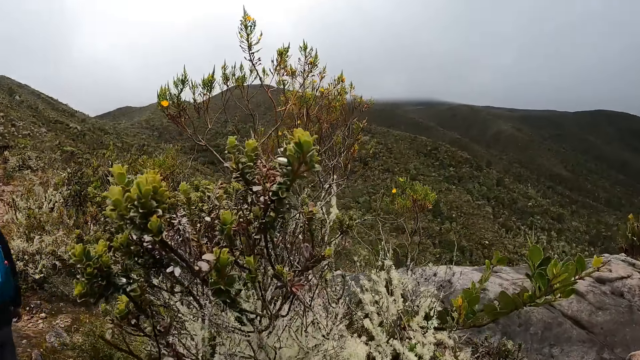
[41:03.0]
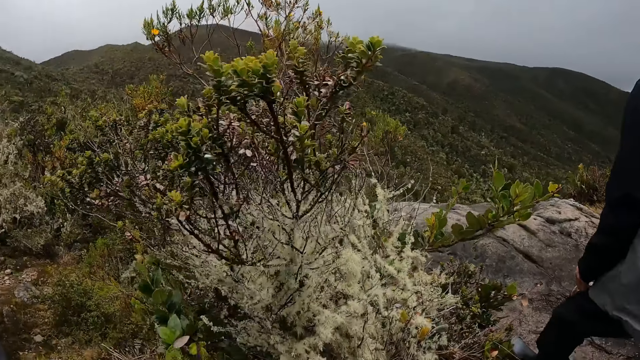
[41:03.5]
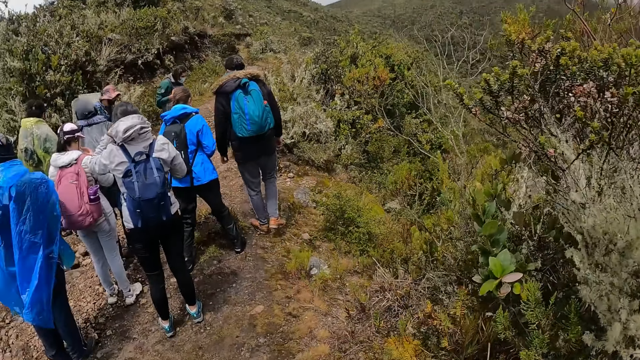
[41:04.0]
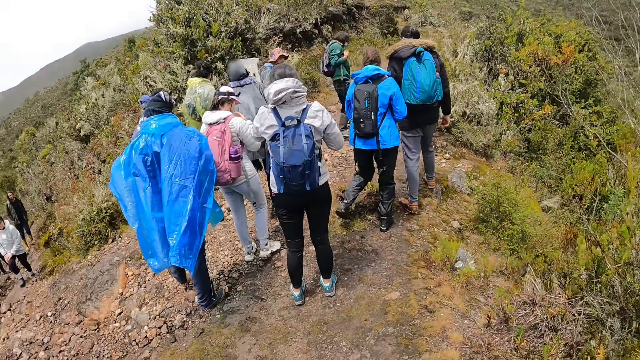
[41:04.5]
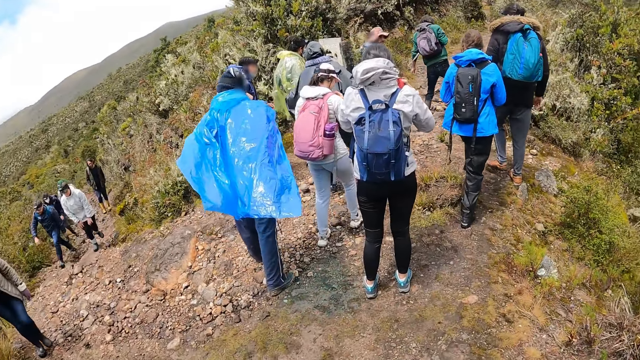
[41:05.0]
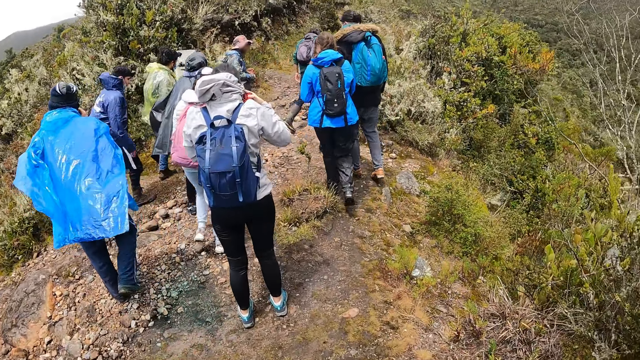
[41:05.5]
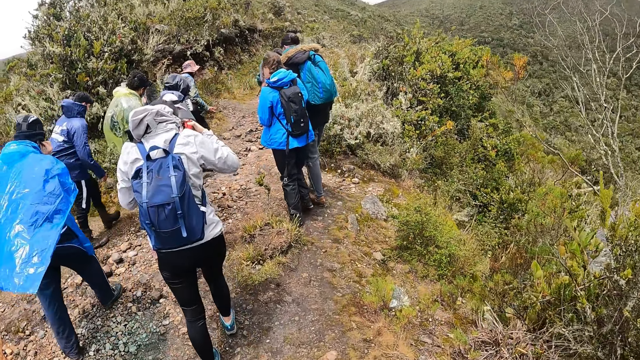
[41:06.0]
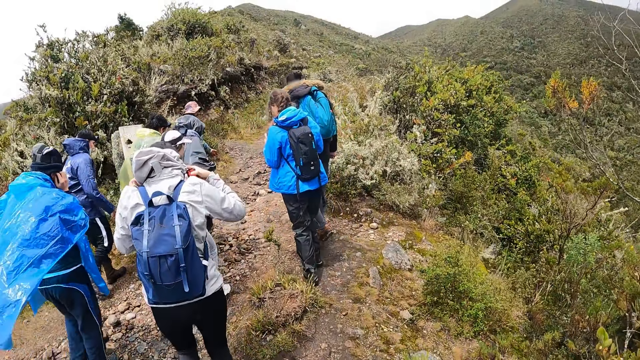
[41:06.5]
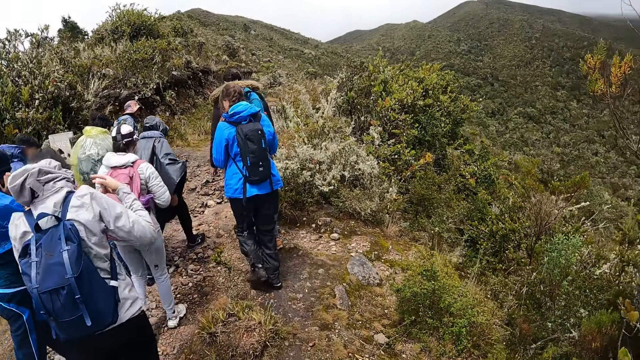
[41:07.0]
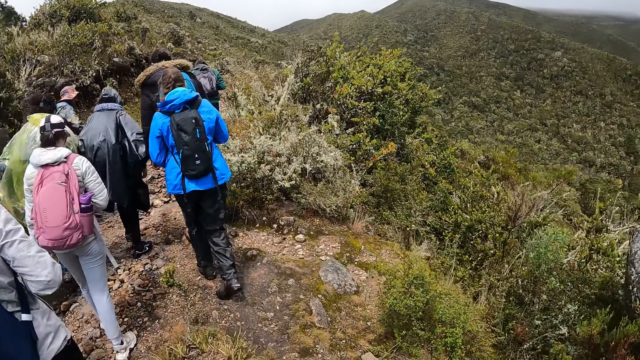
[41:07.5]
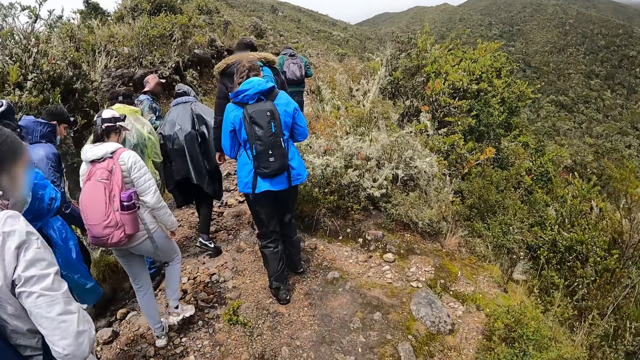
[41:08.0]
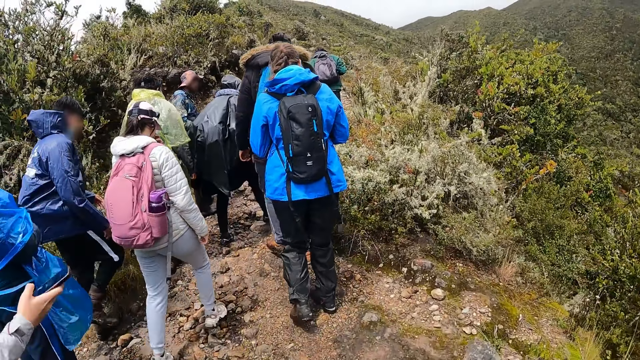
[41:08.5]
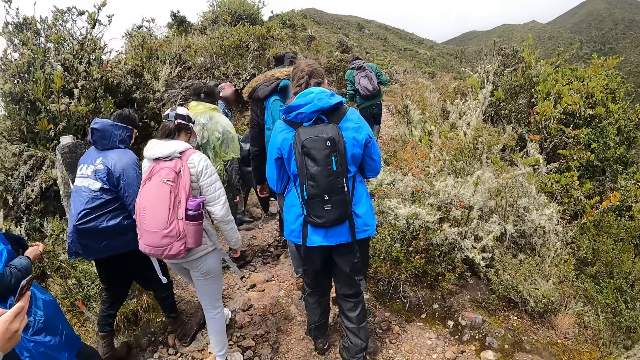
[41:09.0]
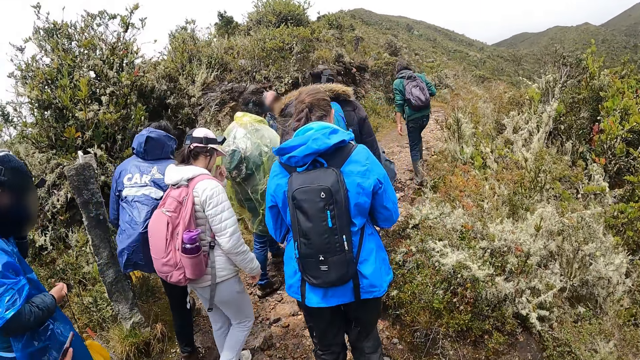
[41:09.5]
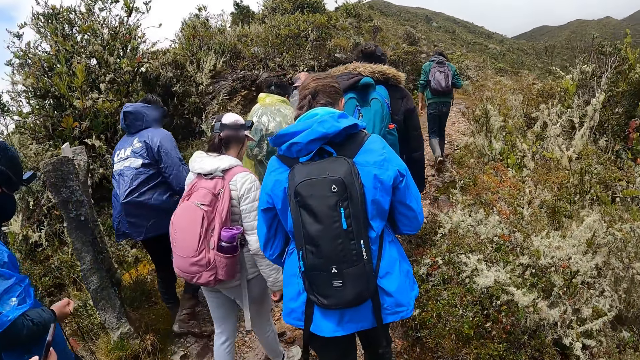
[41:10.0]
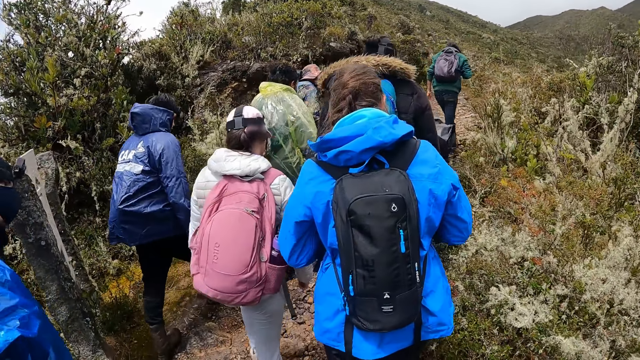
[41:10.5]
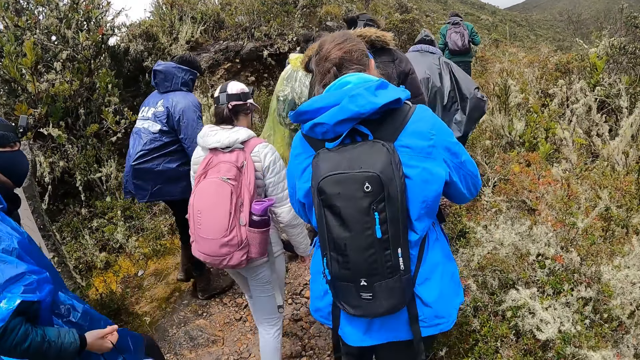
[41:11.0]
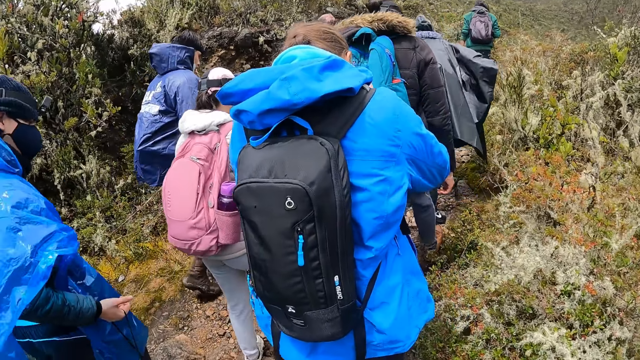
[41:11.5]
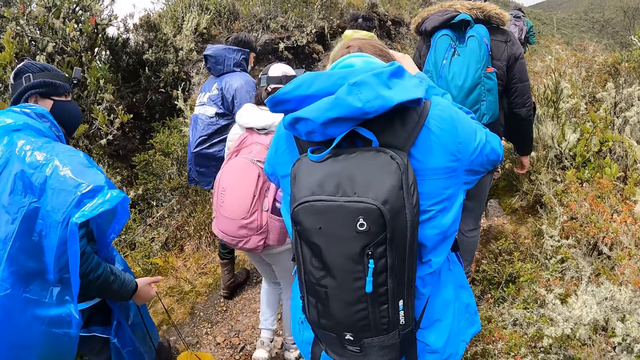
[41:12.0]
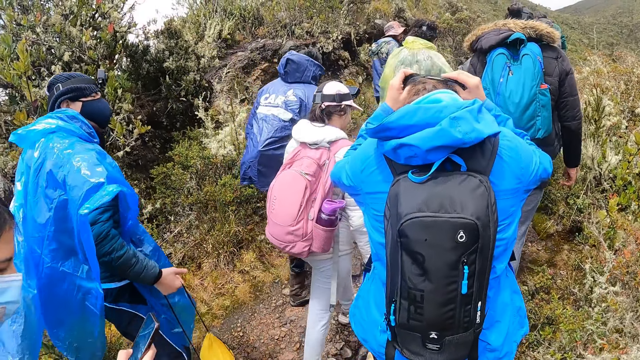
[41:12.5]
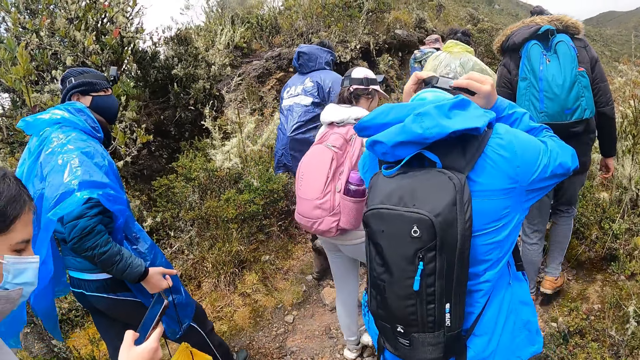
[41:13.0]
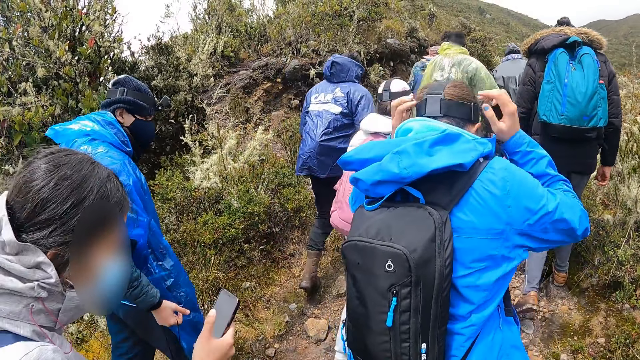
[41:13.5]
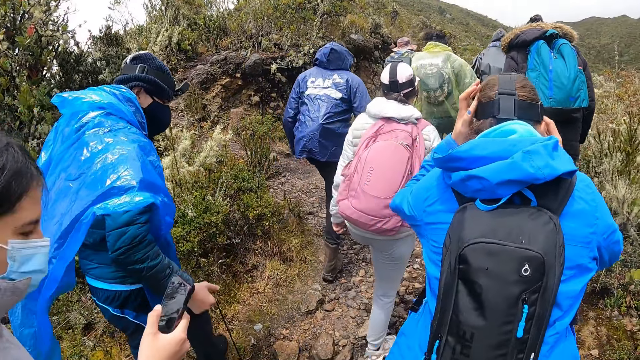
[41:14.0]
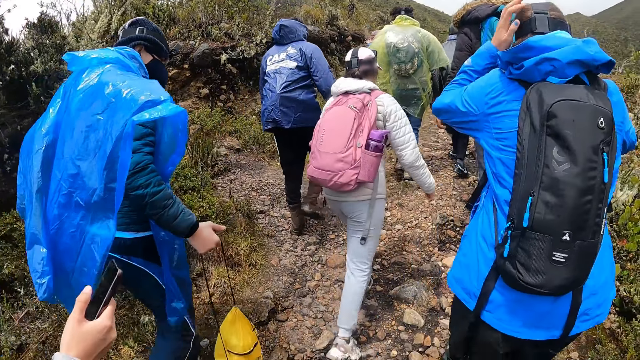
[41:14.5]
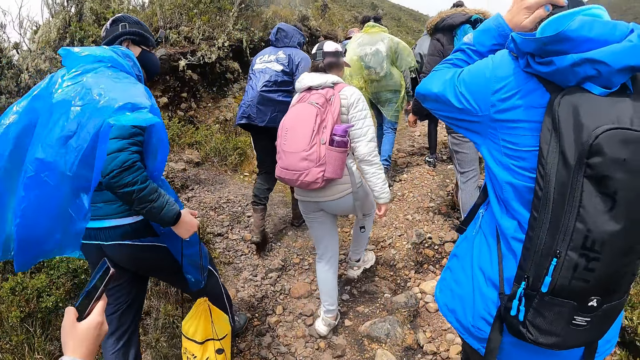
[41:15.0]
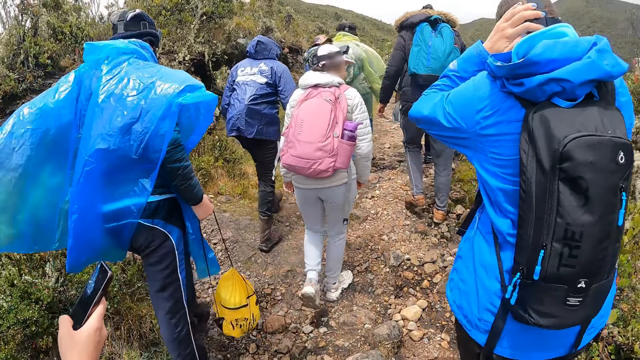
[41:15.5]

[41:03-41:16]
The camera wearer looks around the mountain. They walk around the mountain. A woman holds a phone. The camera wearer walks around the mountain. Another woman wears the camera.

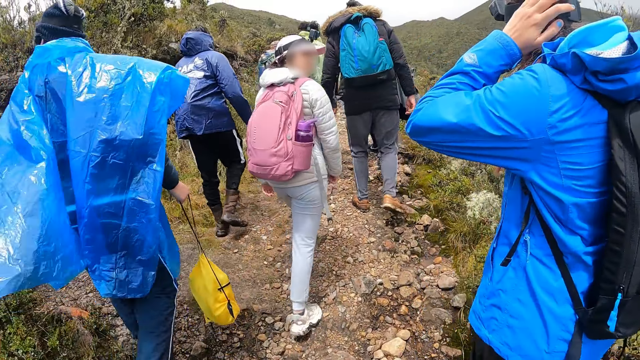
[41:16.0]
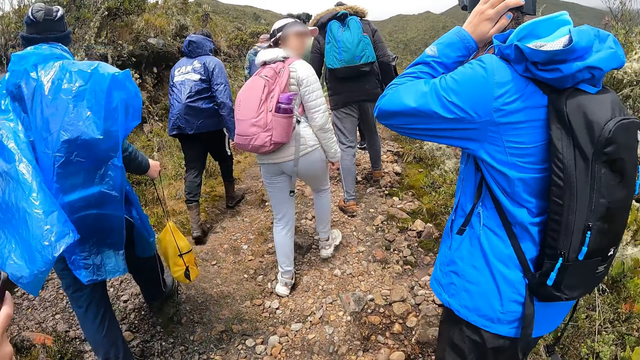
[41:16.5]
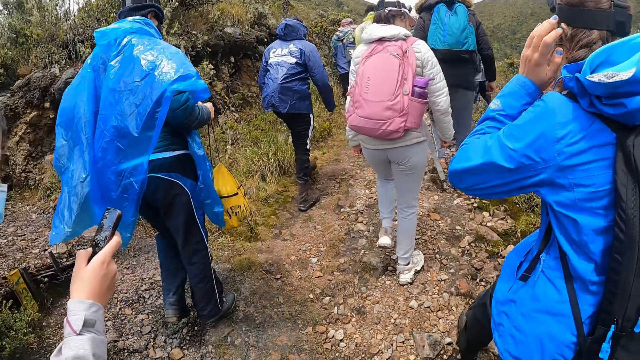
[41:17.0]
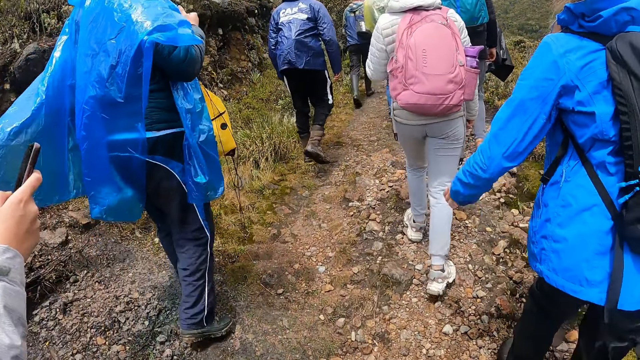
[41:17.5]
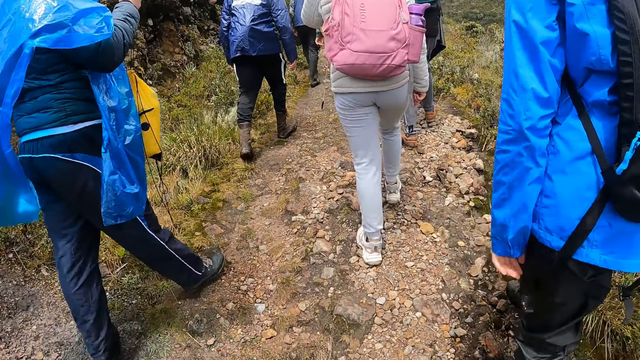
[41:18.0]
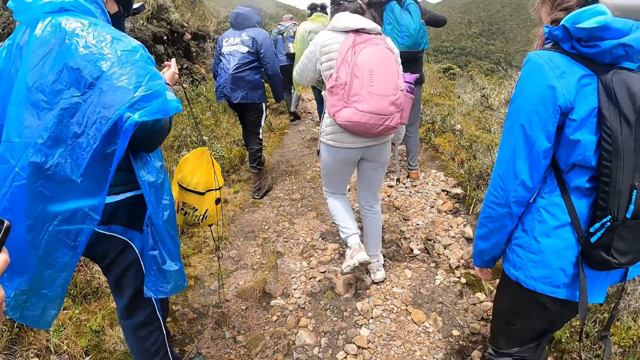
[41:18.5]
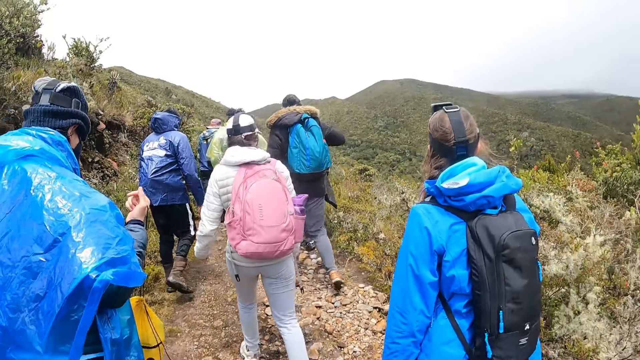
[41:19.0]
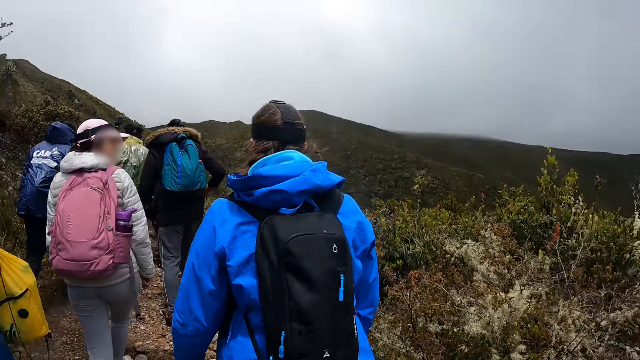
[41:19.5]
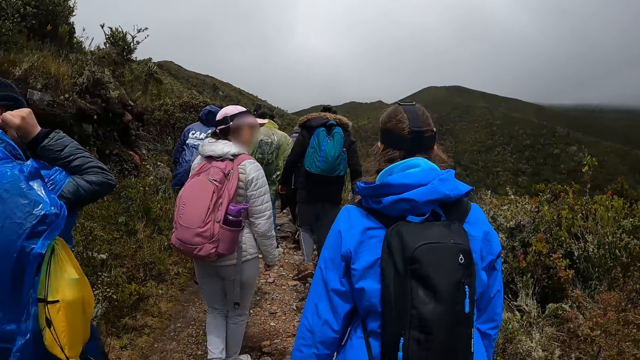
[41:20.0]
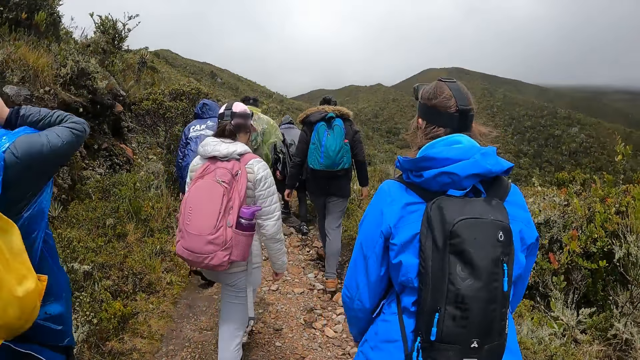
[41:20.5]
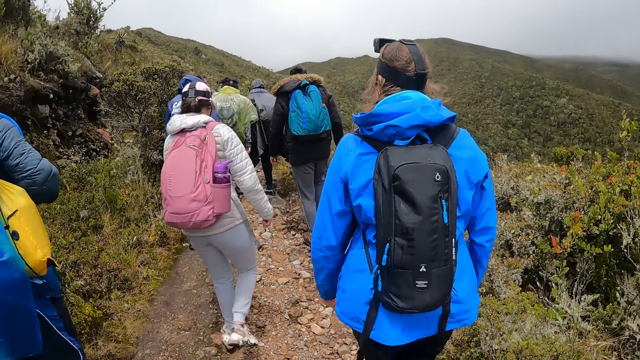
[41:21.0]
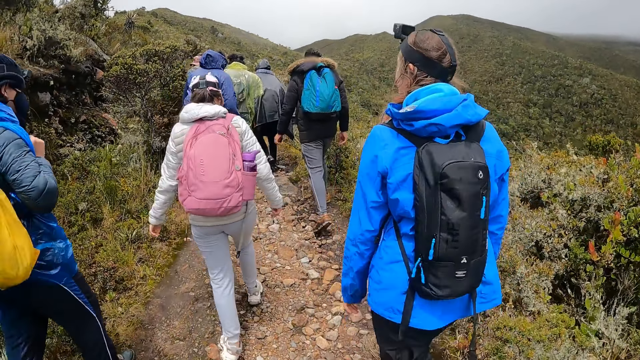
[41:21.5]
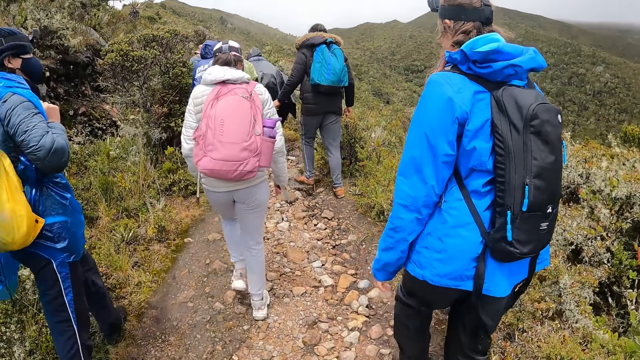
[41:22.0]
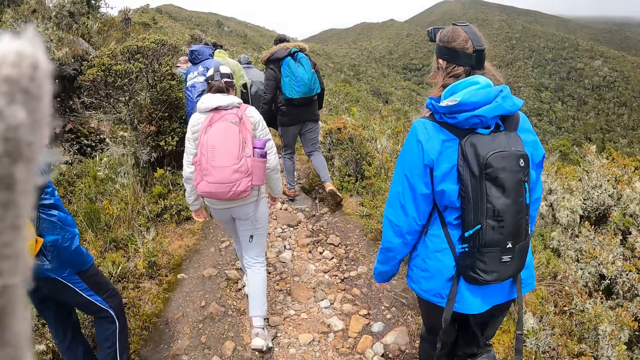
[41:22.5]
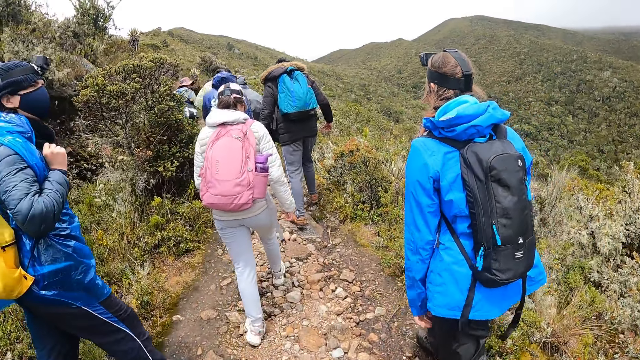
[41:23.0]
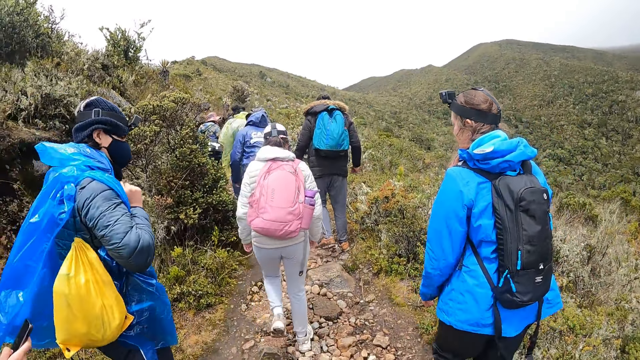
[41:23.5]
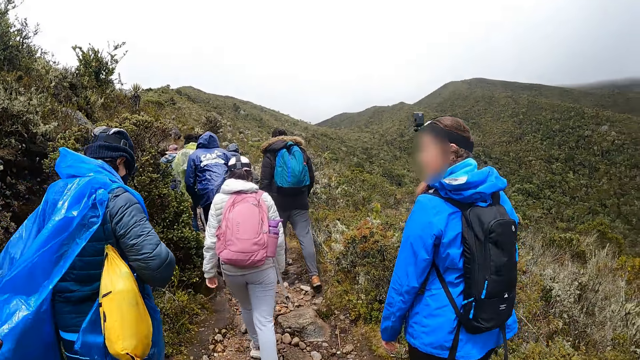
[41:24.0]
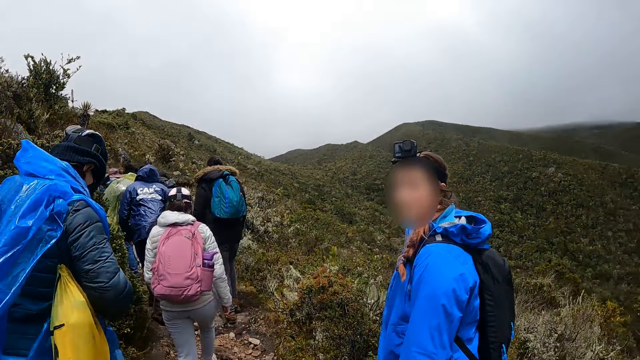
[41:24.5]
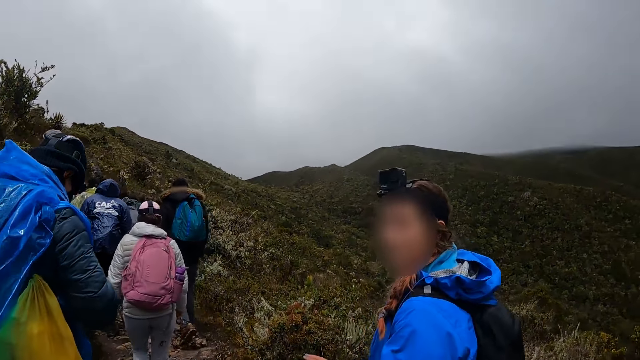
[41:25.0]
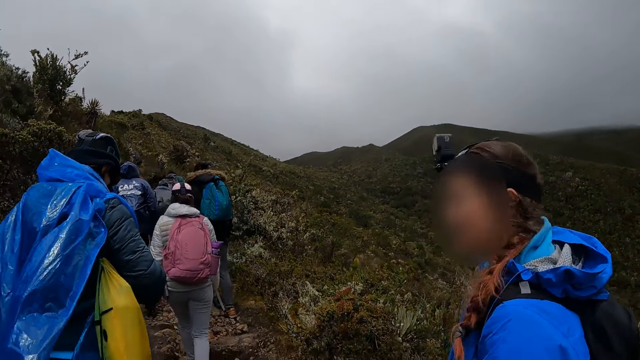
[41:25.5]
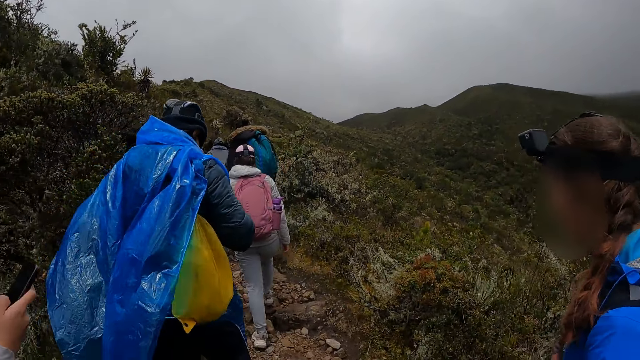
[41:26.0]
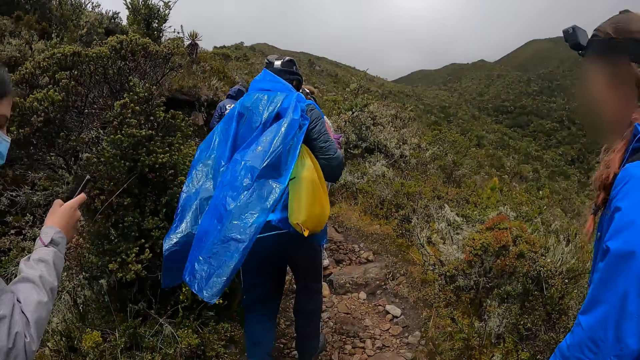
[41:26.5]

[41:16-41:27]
The camera wearer walks around the mountain. They lift up the hand. They walk around the mountain. A woman talks to the camera wearer.
